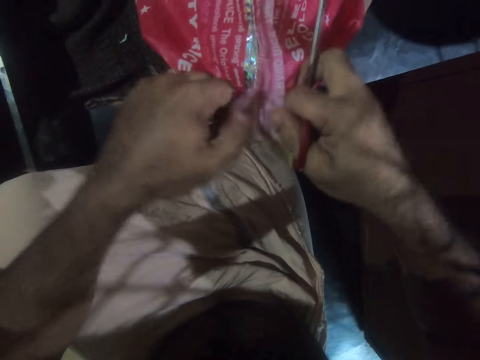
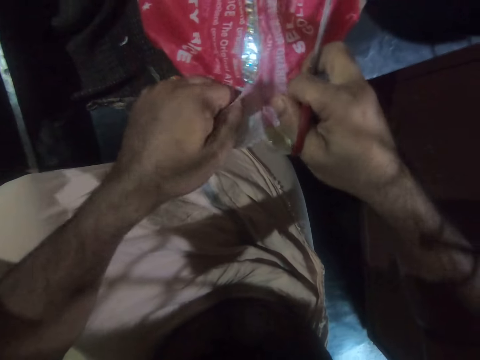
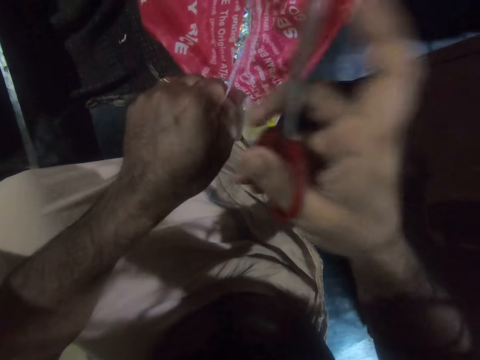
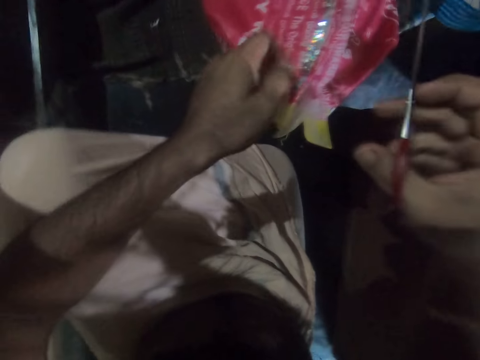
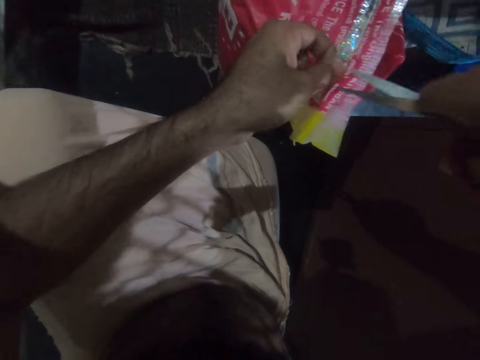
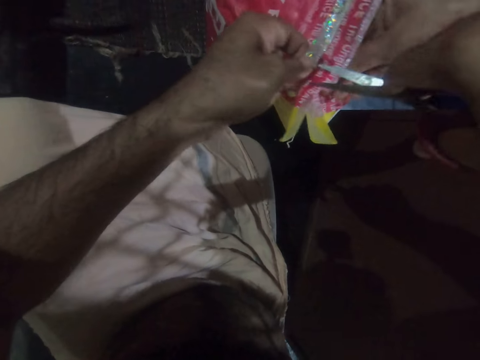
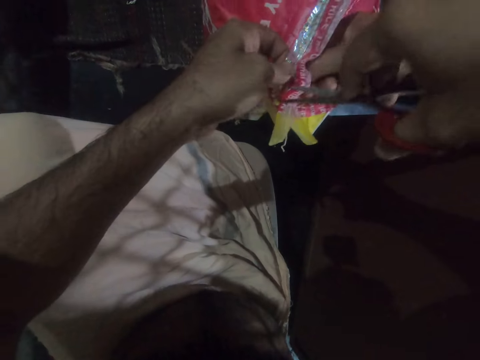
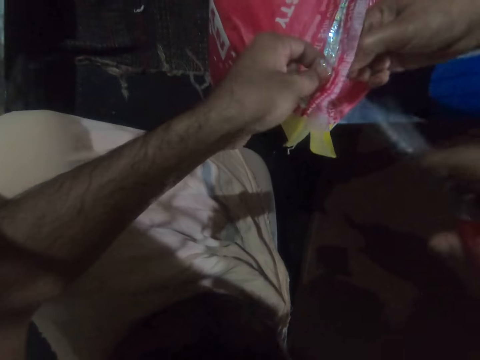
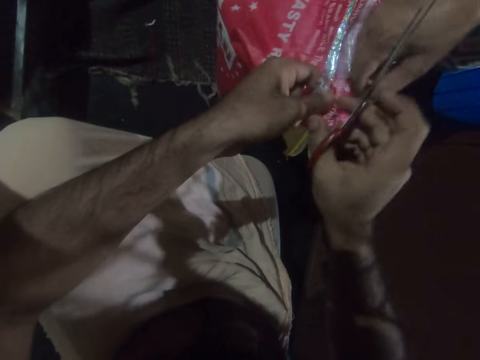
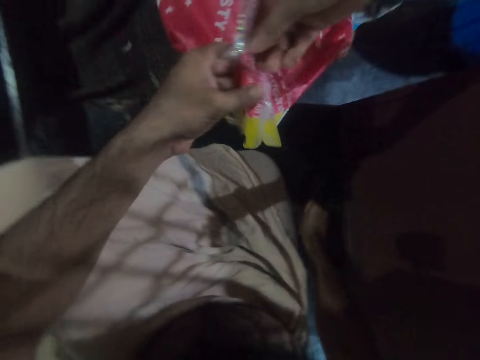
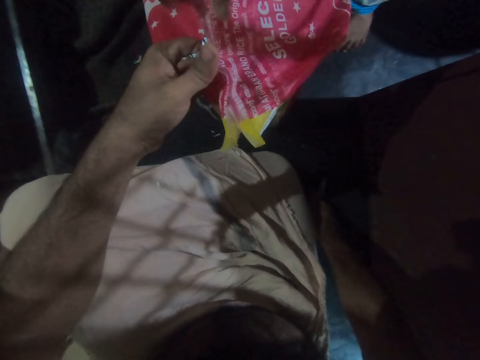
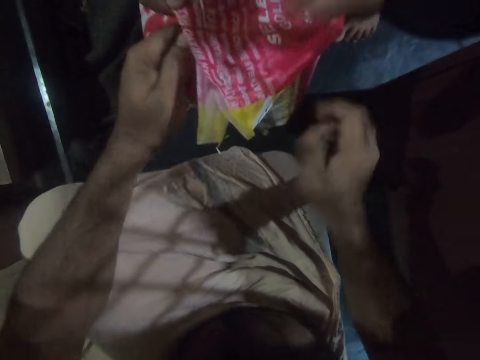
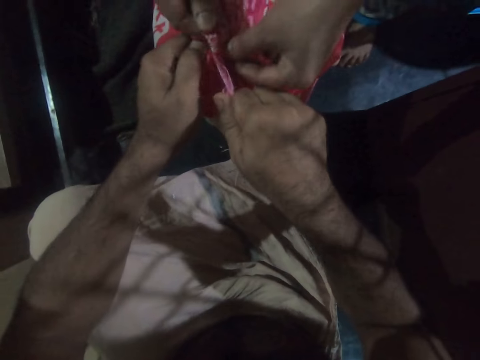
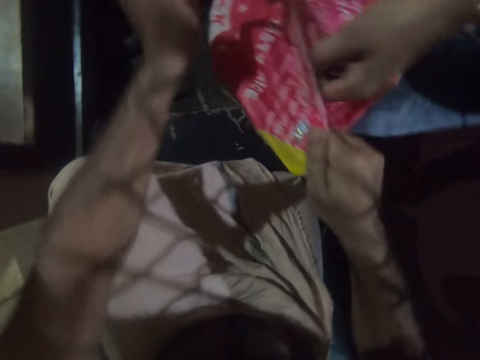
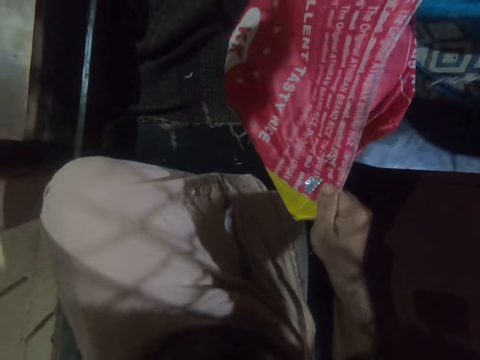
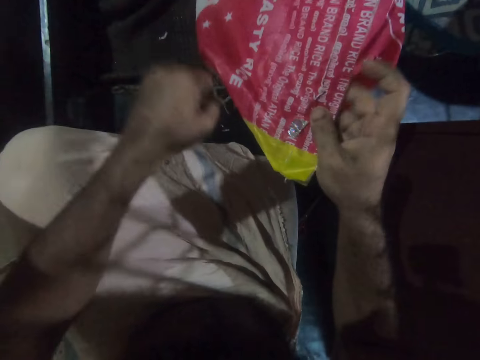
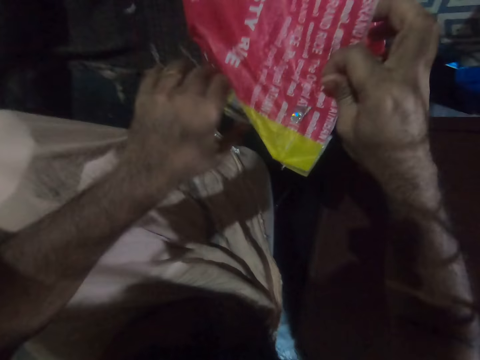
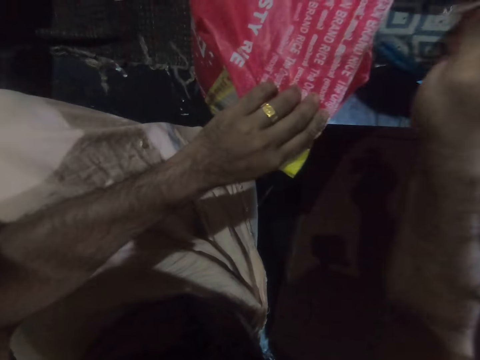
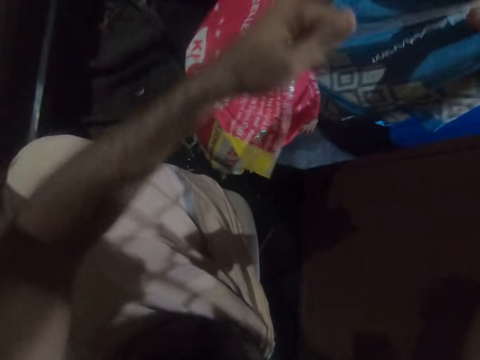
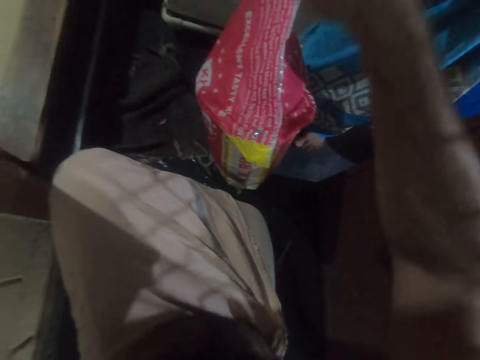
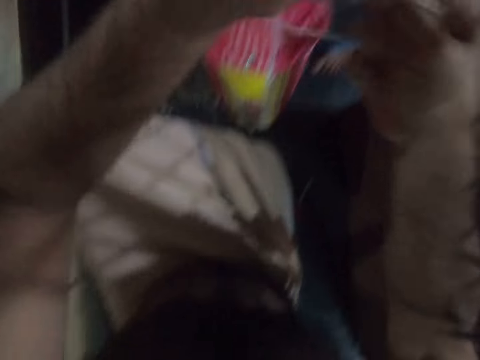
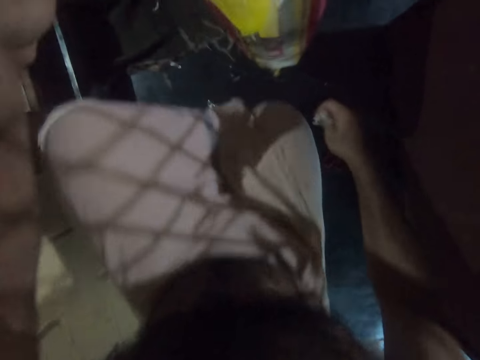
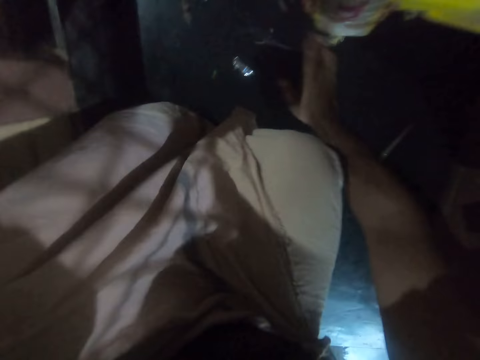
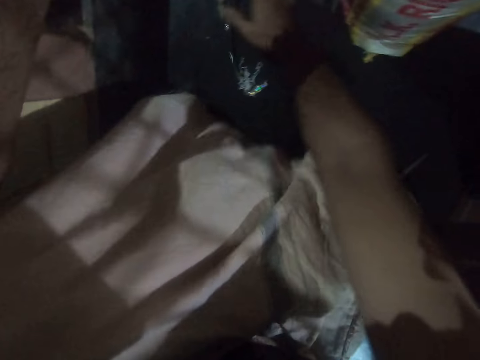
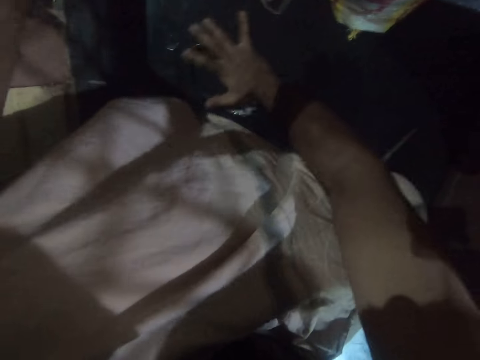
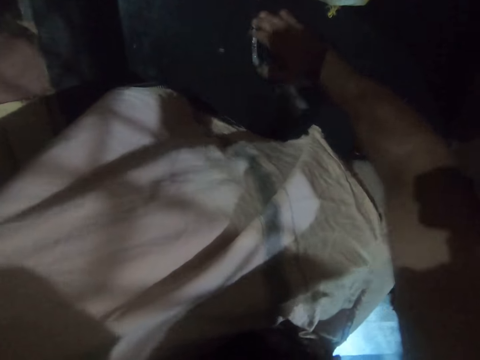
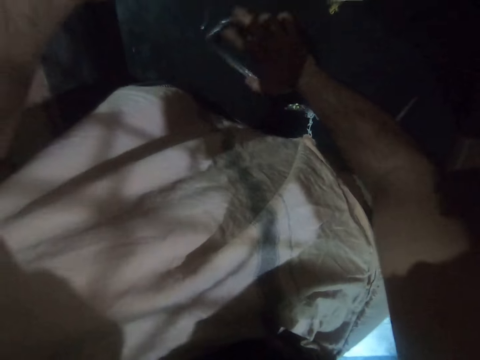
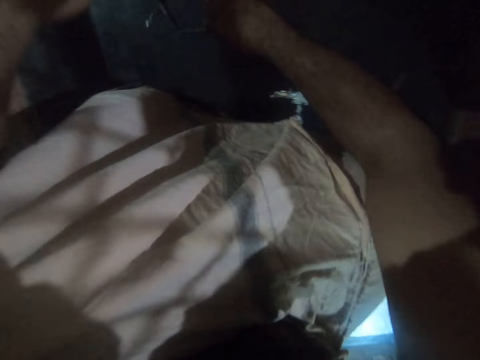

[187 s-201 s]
The camera wearer cuts the thread with the scissors. They put the scissors on the floor. They pull the thread. They remove the seal from the sack. They pick the sack pieces from the floor.

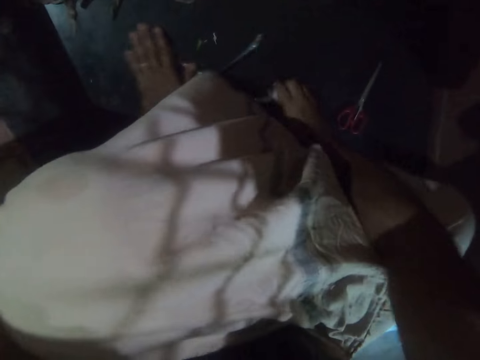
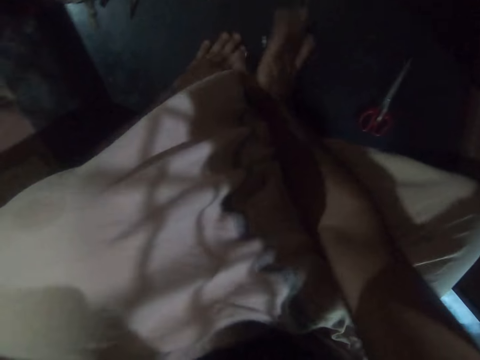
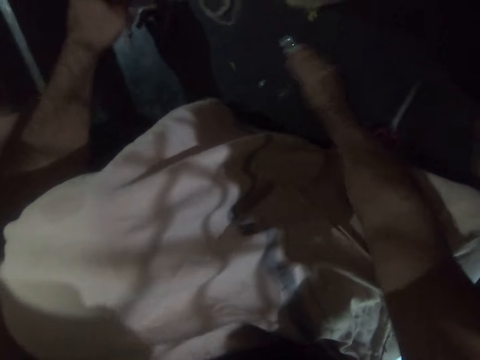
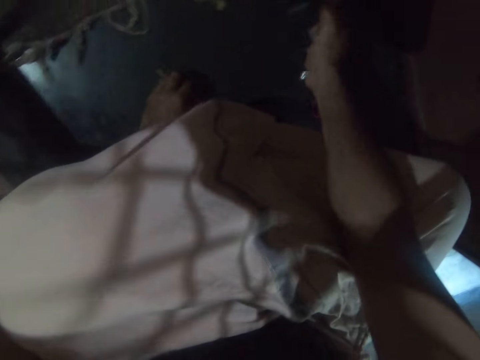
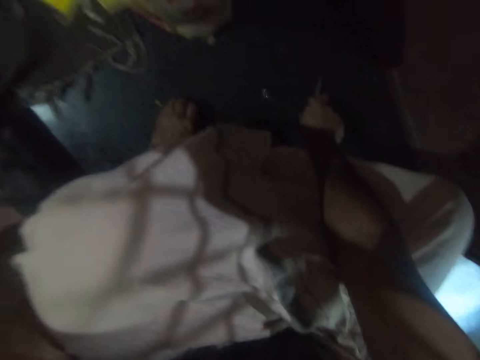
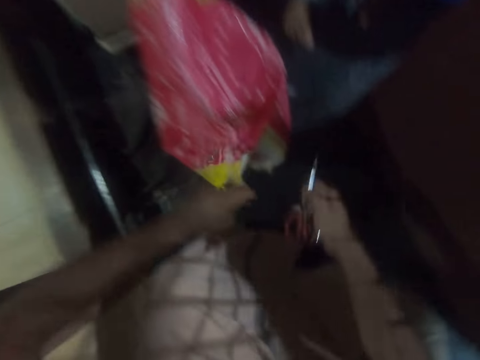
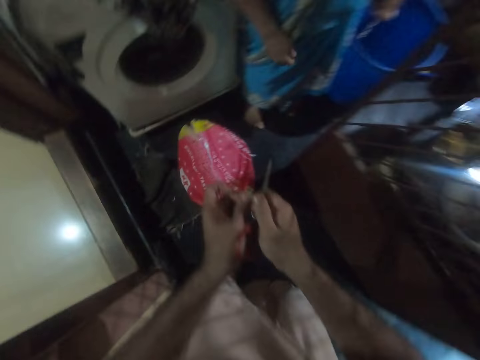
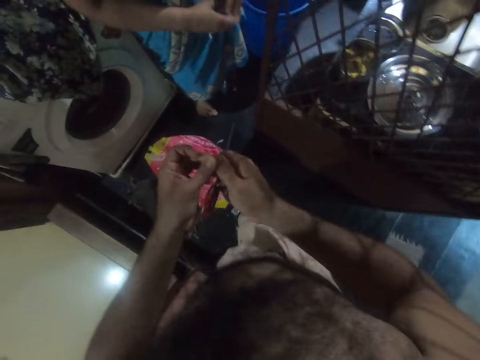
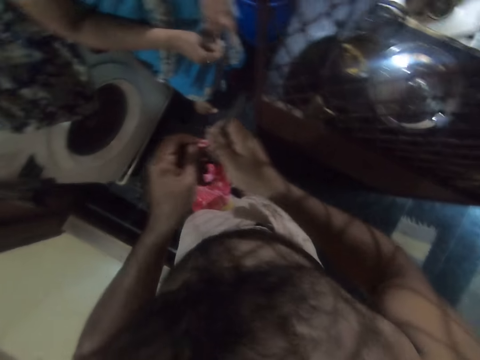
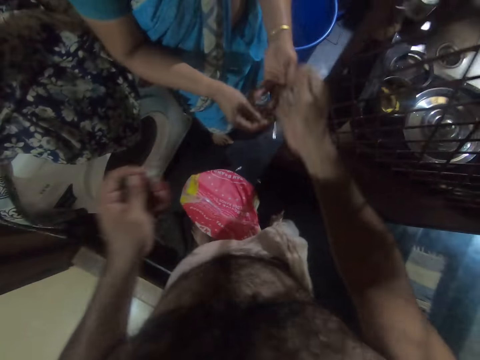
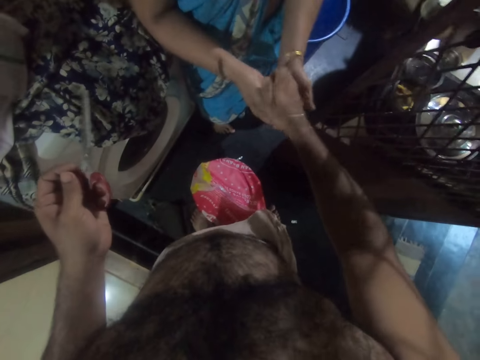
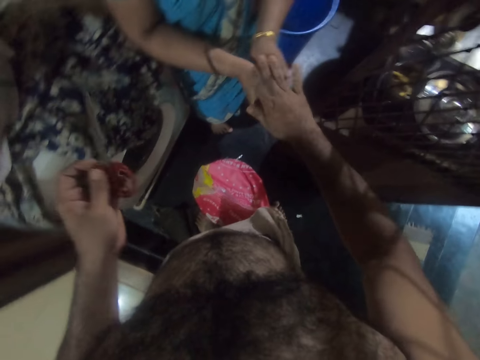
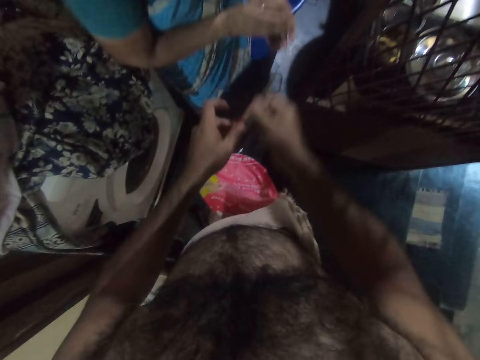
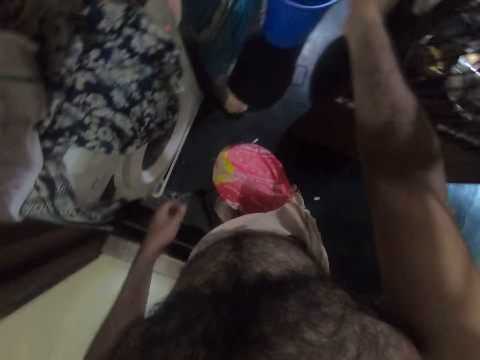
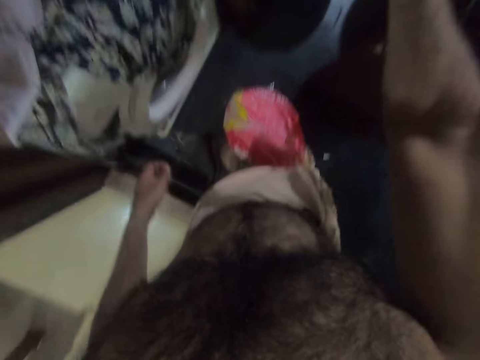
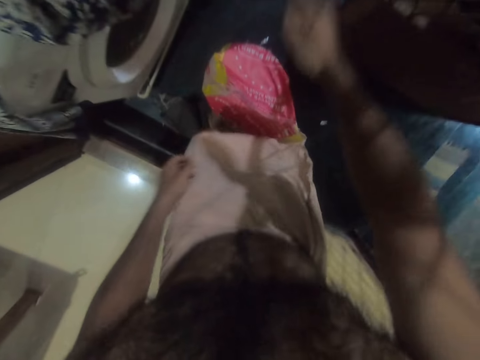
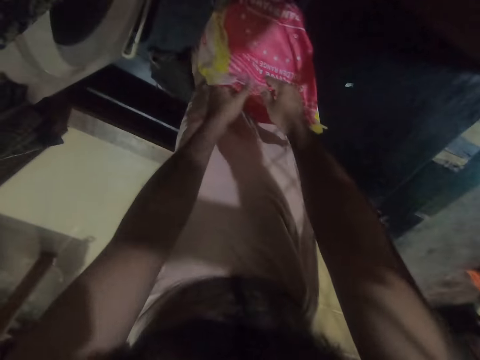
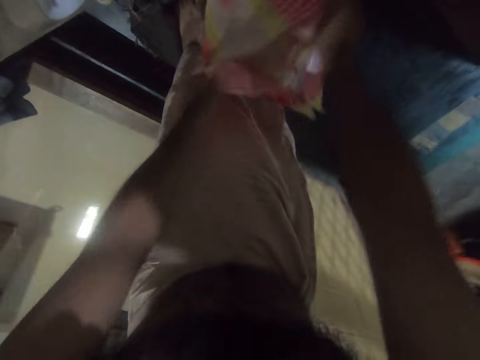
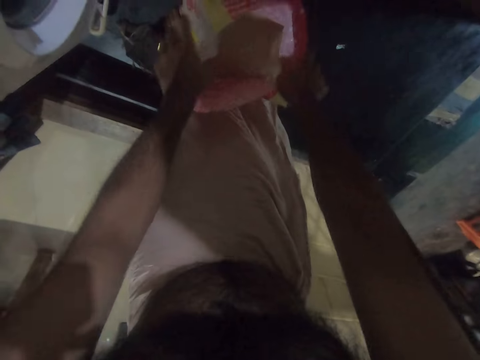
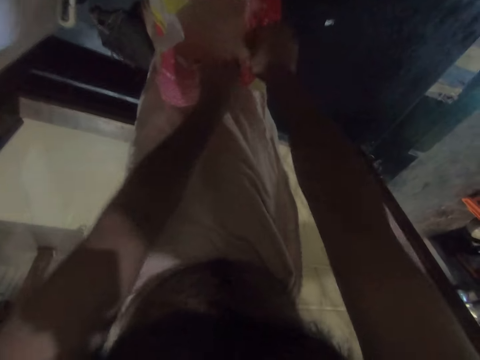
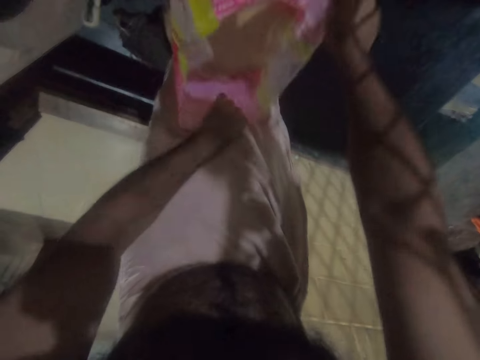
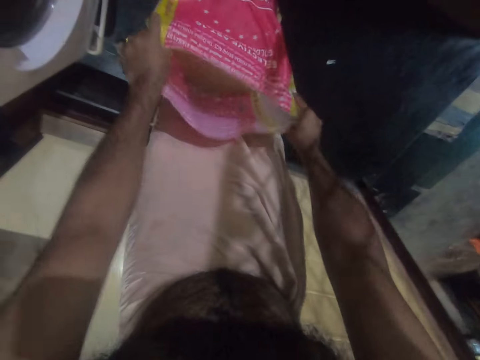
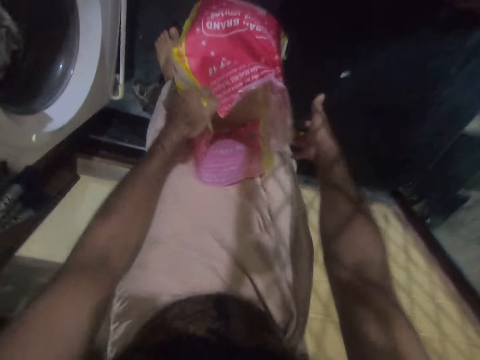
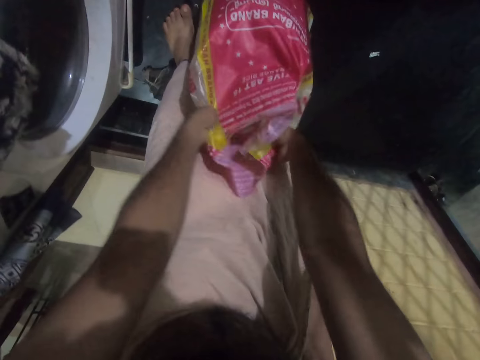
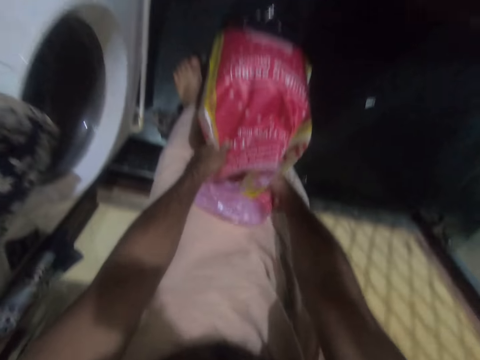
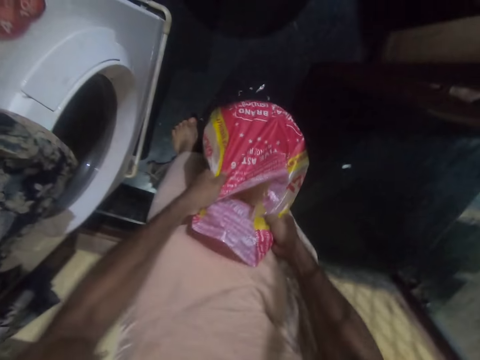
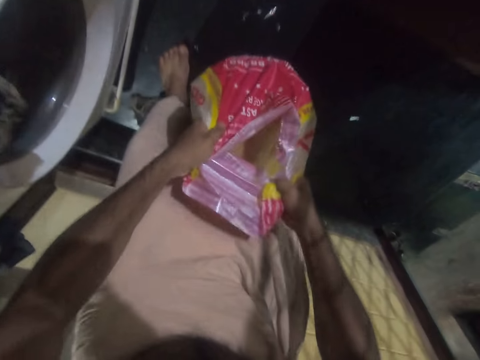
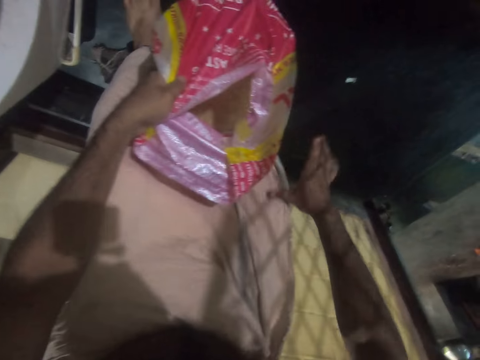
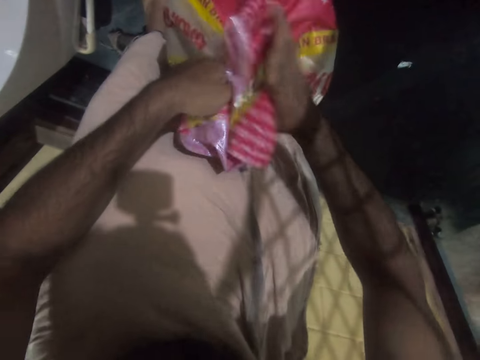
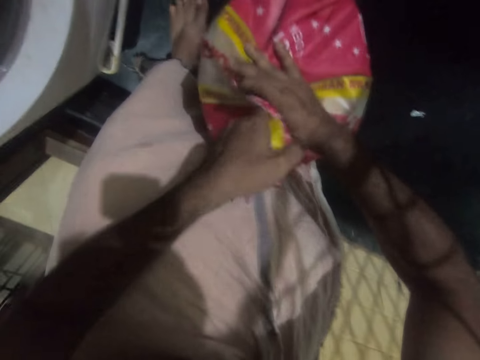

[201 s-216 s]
The camera wearer picks the scissors from the floor. They stand up. They give a person the sack pieces. They hand the scissors to the person. They open the sack wide open. They lift the sack.
